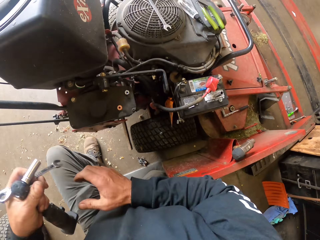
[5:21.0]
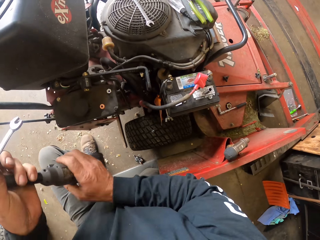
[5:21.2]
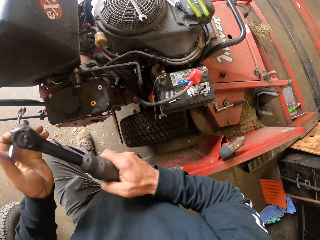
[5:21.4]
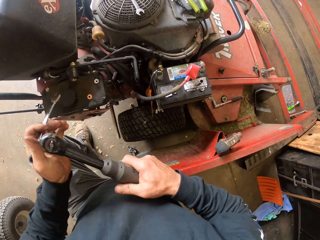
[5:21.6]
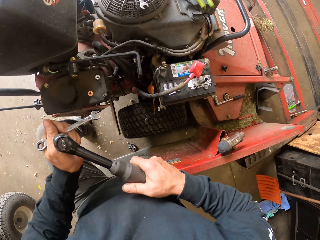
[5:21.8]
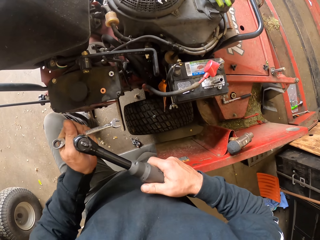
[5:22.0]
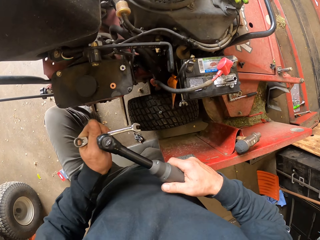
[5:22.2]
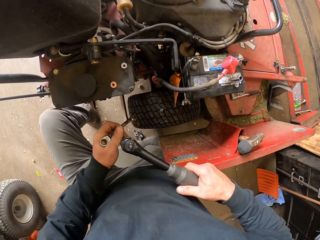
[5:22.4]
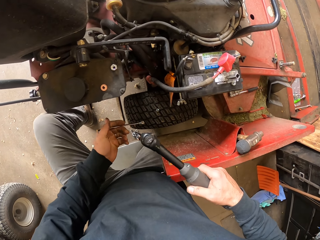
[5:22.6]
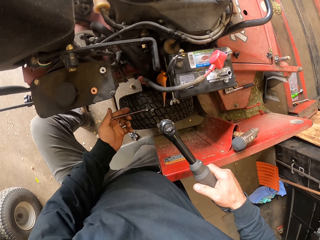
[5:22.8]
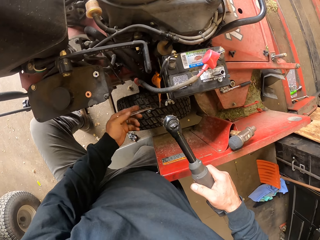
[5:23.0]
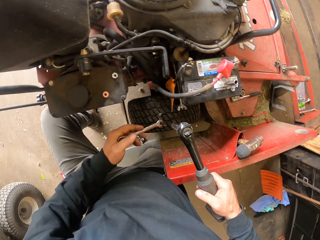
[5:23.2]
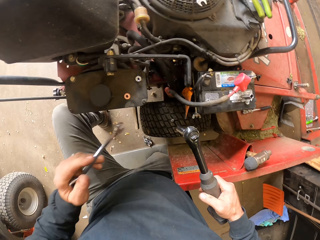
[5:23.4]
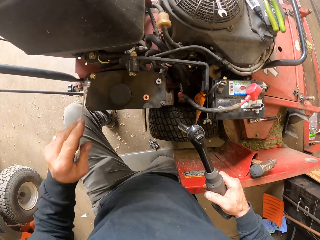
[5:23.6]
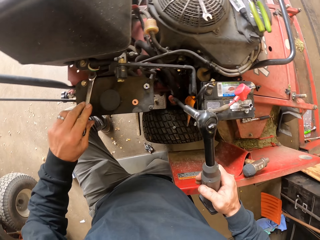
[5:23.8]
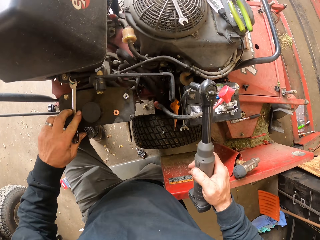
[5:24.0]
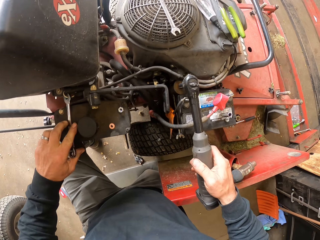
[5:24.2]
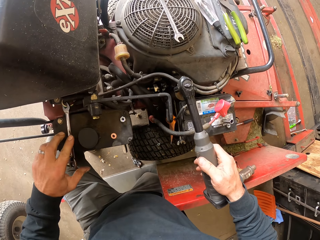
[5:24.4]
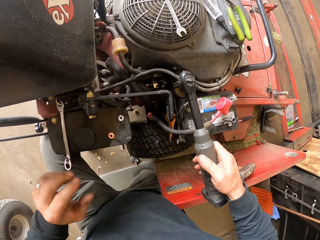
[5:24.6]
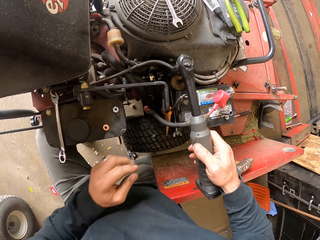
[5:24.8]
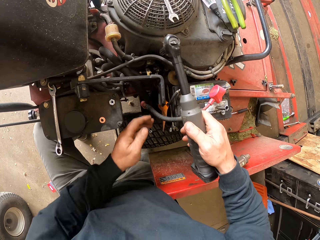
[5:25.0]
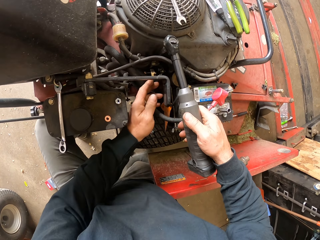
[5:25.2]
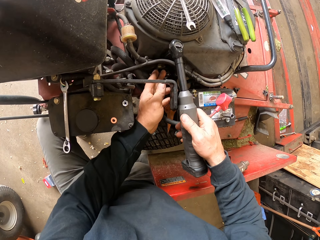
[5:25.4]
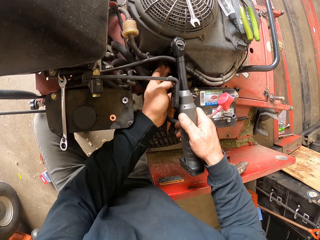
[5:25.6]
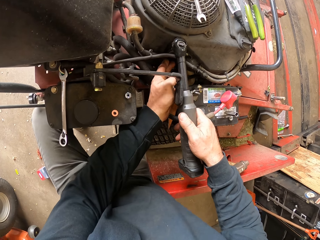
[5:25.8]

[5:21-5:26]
The camera wearer holds the cordless ratchet wrench.

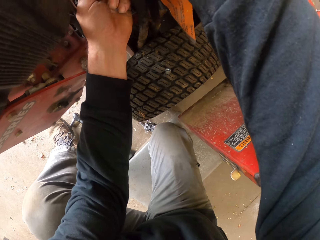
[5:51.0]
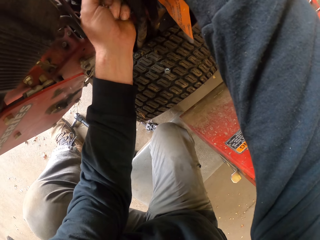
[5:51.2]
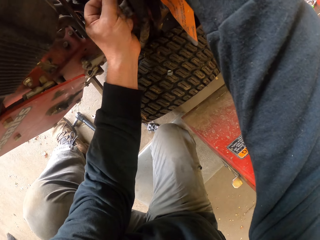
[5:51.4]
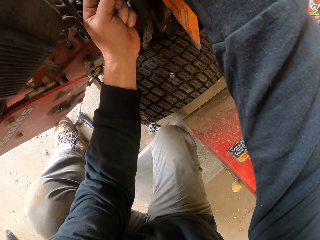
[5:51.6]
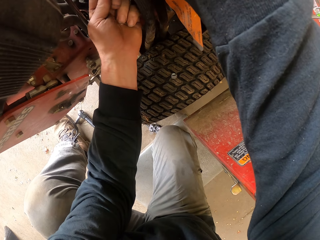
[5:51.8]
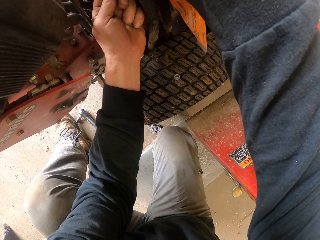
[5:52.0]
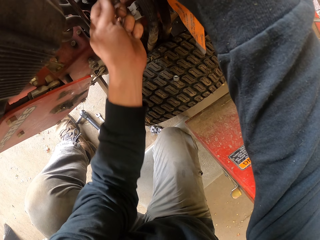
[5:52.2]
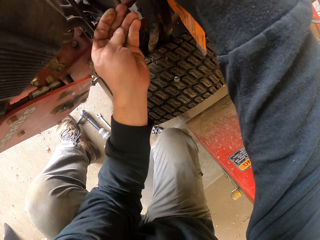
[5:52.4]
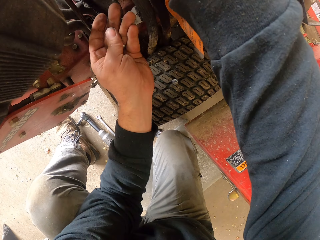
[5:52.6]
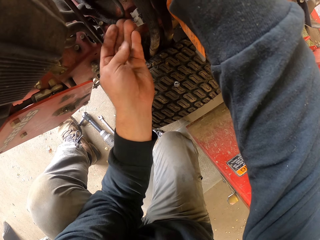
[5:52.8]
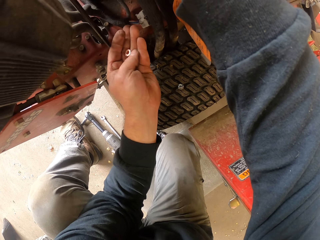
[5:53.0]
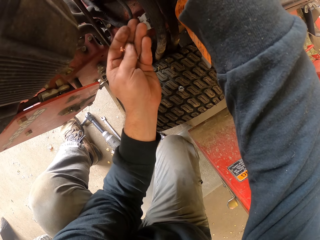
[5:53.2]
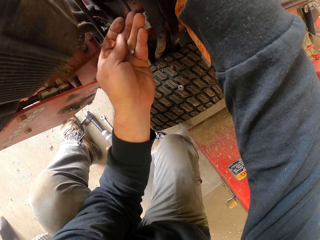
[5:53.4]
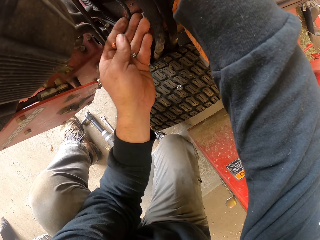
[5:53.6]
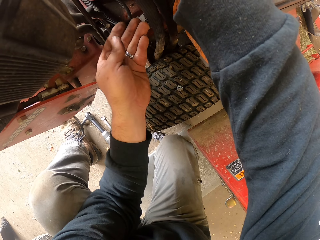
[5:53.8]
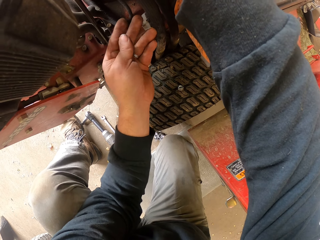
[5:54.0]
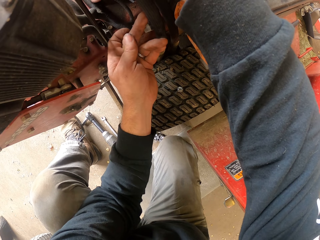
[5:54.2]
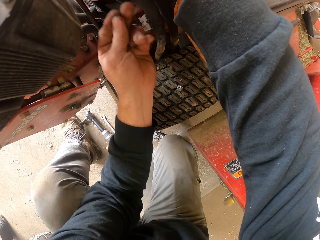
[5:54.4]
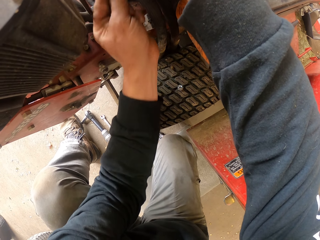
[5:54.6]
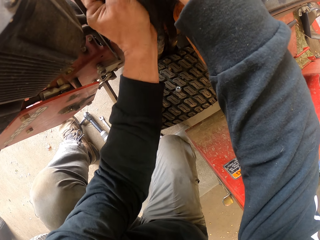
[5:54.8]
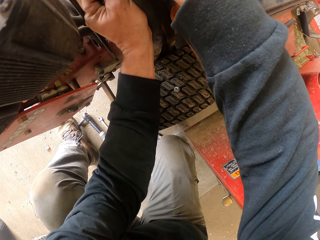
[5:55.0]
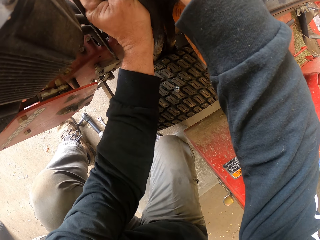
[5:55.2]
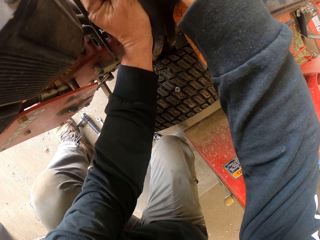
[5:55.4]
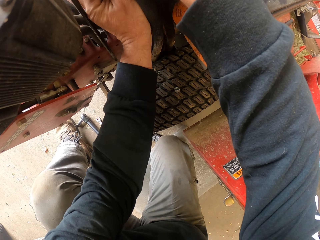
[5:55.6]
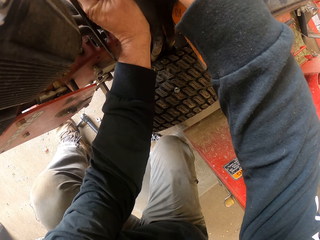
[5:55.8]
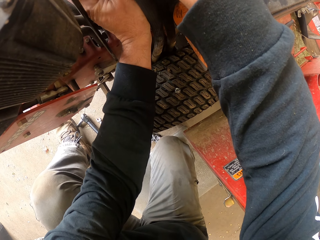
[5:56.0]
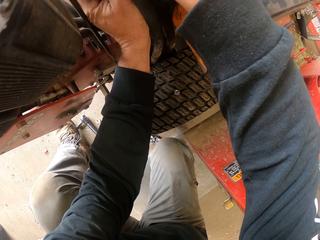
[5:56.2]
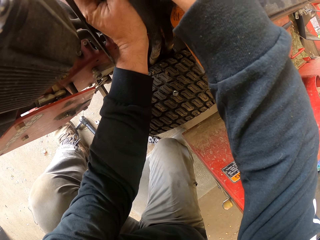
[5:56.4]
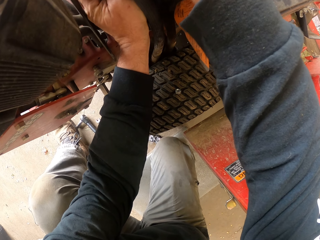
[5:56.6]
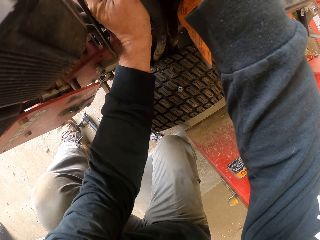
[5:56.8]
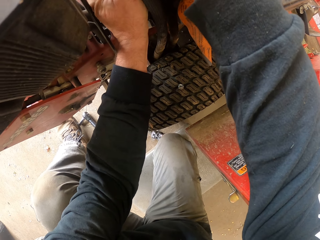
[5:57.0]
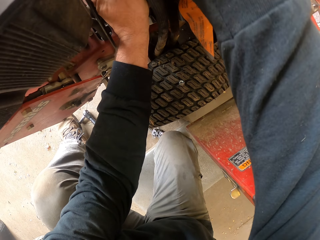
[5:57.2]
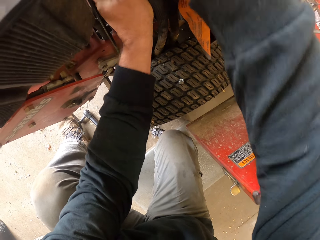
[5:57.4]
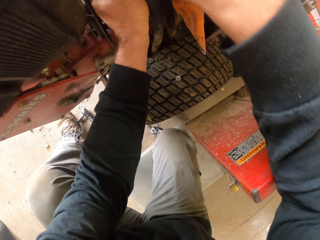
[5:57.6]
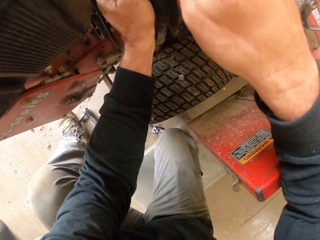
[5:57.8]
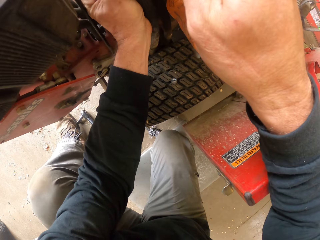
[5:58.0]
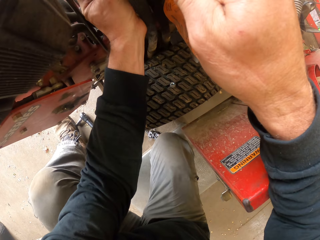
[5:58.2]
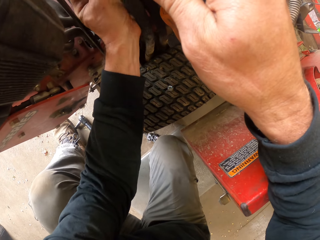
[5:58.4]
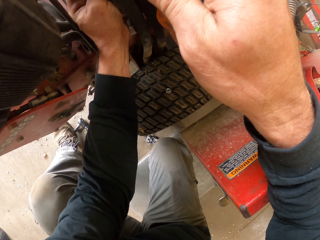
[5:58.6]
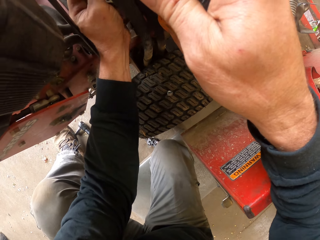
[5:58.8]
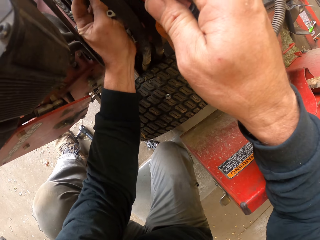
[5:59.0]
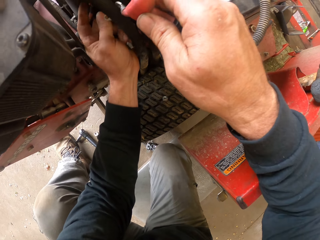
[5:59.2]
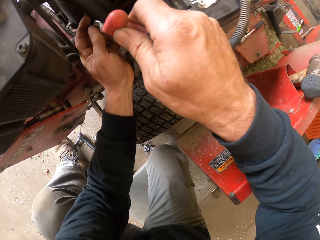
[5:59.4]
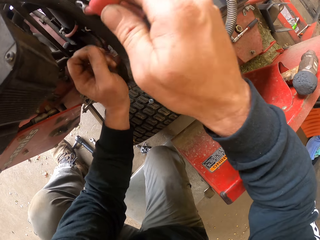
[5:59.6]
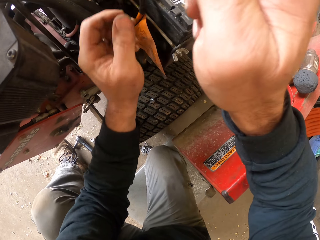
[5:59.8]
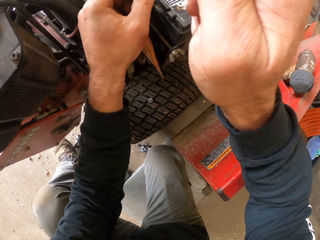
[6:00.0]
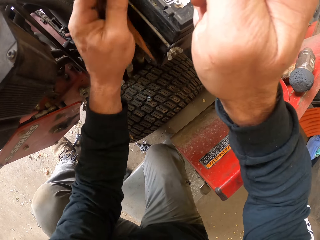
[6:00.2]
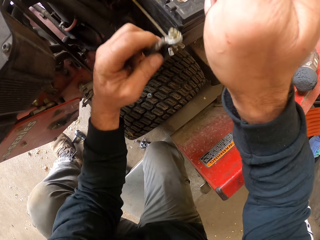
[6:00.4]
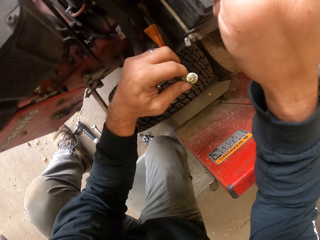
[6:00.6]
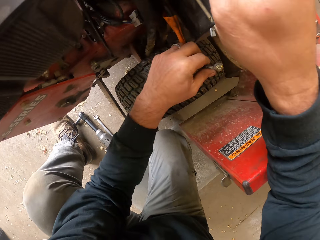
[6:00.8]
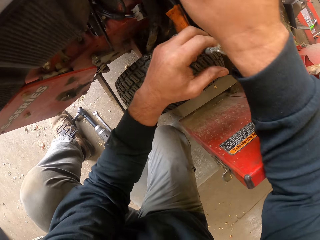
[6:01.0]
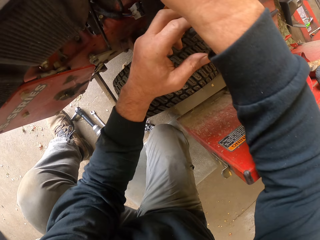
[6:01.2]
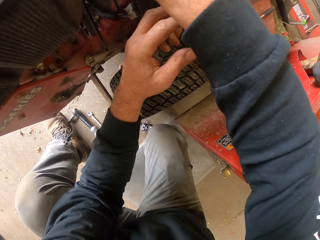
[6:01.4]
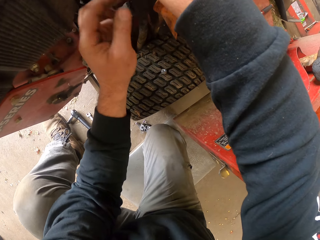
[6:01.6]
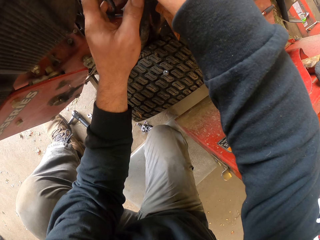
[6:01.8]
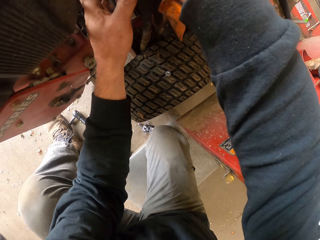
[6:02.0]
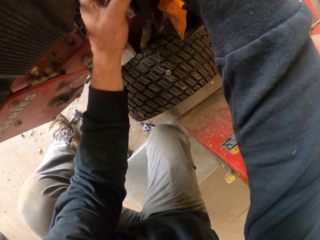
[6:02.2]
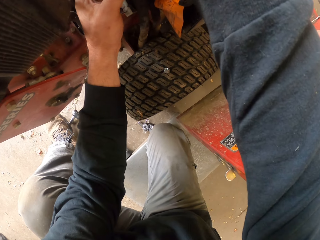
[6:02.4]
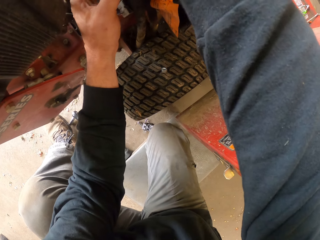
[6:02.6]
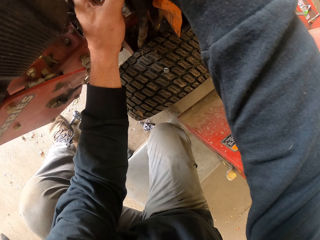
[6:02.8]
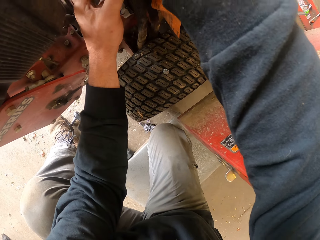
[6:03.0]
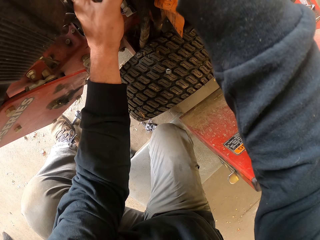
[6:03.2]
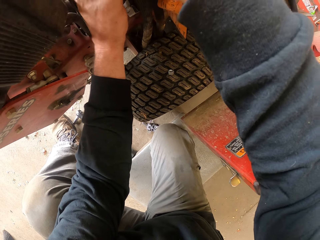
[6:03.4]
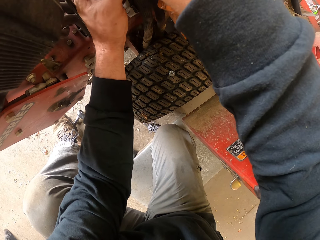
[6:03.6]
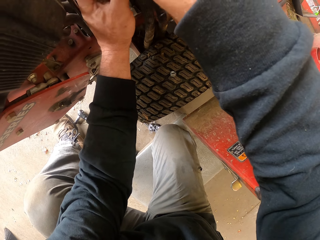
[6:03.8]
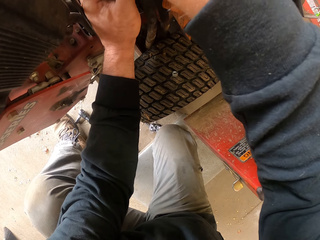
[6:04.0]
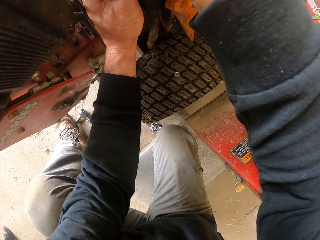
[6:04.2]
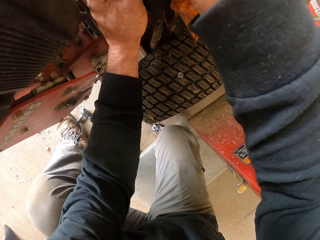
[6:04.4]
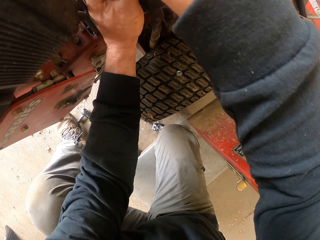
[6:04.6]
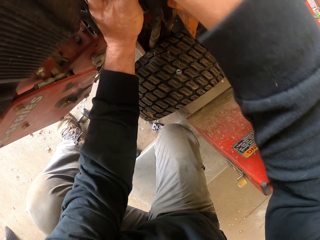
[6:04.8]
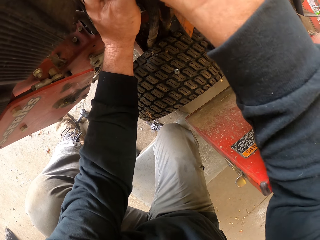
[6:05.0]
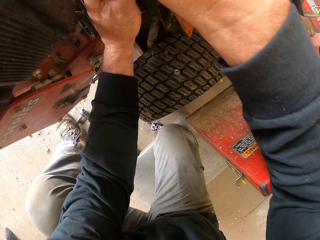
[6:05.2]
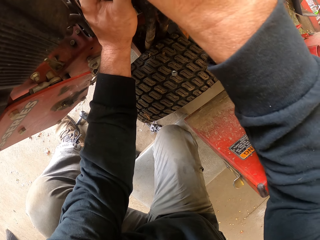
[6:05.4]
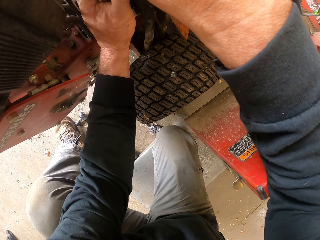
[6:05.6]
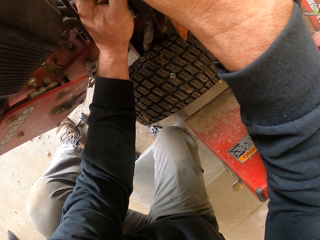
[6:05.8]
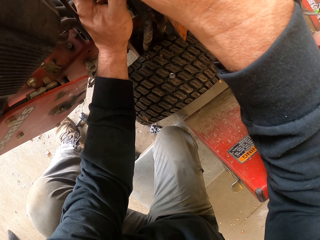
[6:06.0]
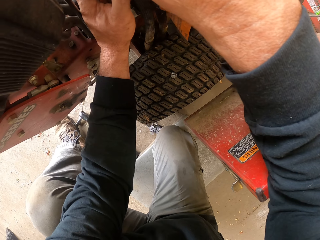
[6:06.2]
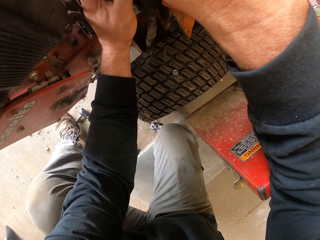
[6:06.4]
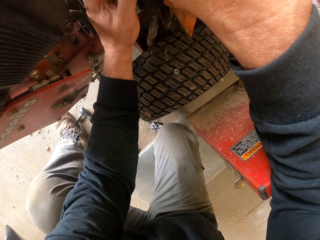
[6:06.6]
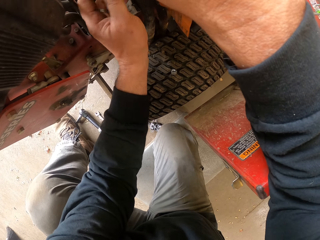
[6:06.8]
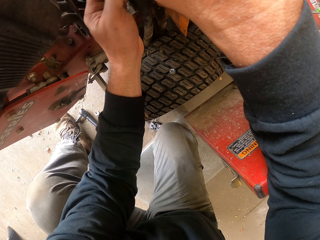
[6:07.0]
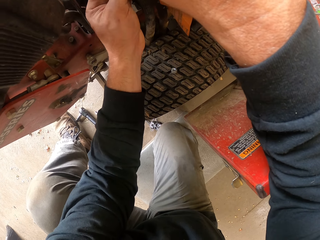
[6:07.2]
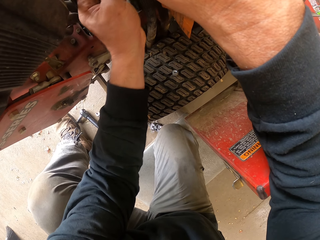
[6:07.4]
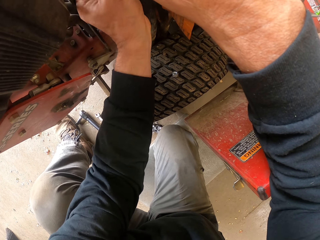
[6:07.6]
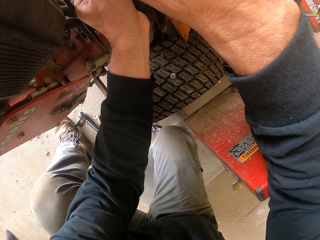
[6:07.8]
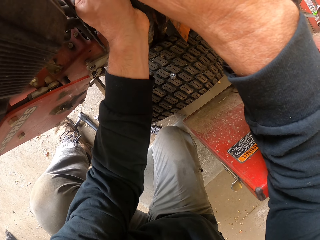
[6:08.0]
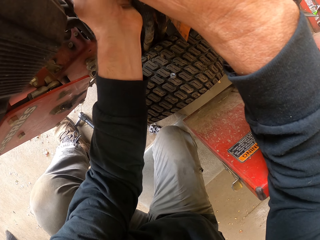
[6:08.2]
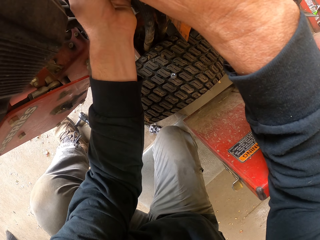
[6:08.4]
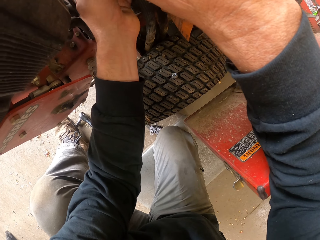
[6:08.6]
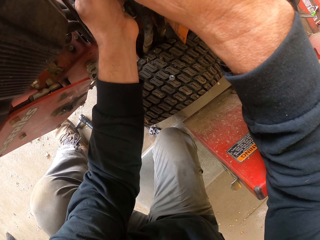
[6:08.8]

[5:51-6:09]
The camera wearer holds the nut. They fix a bolt near the cable. They adjust the cable. They repair the engine.
